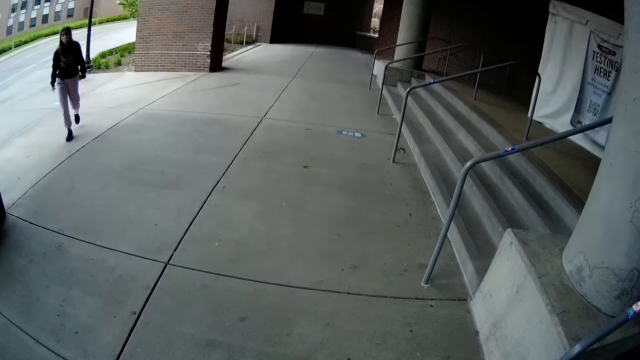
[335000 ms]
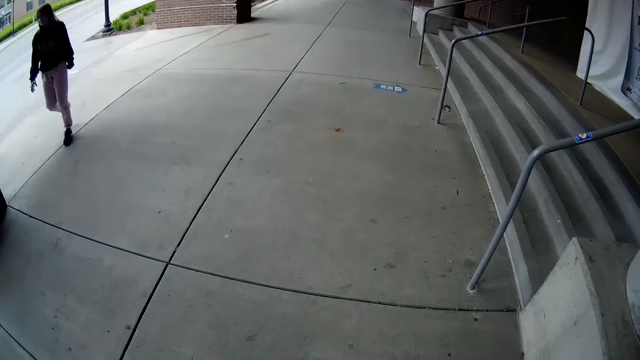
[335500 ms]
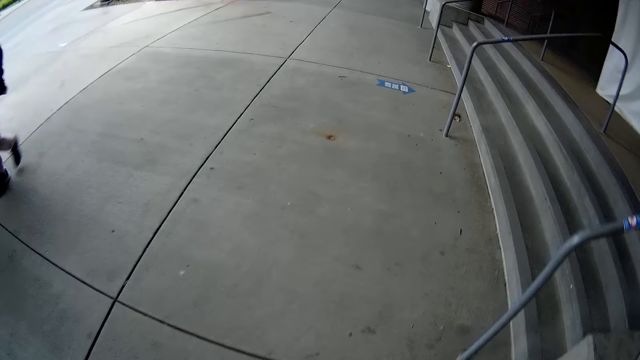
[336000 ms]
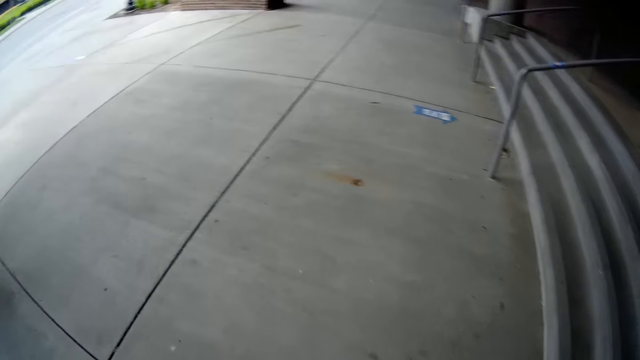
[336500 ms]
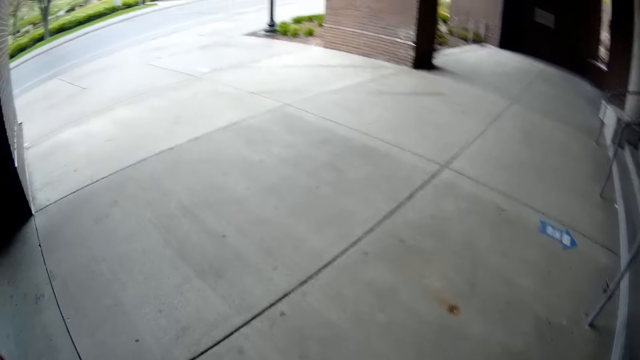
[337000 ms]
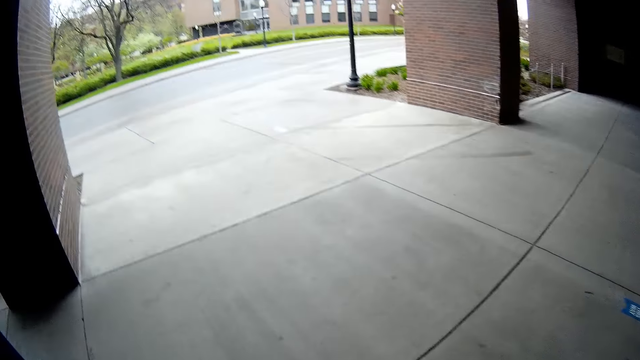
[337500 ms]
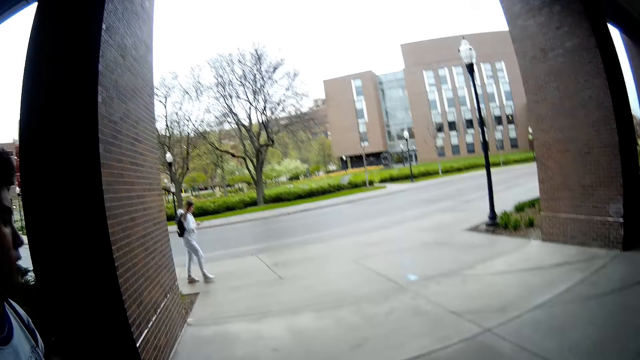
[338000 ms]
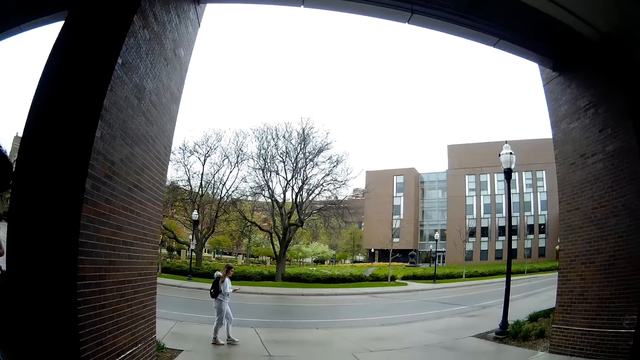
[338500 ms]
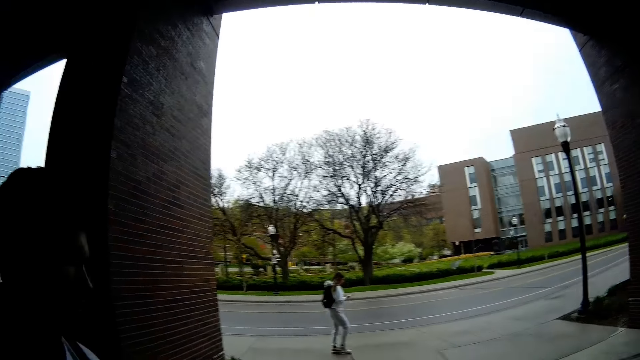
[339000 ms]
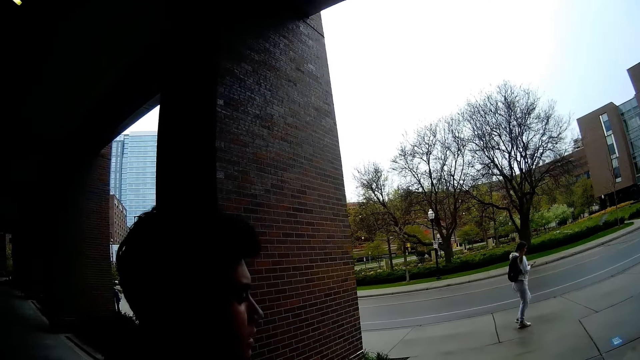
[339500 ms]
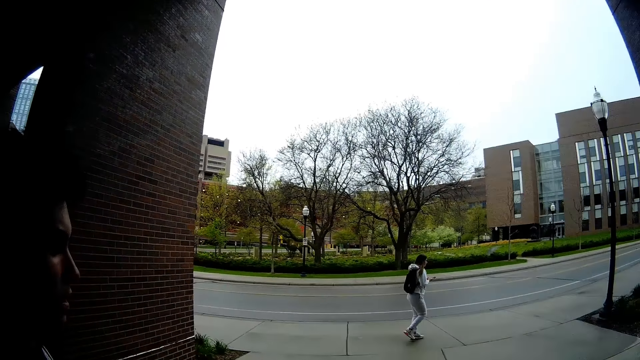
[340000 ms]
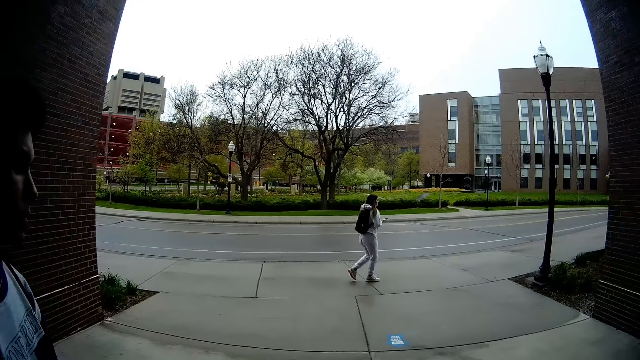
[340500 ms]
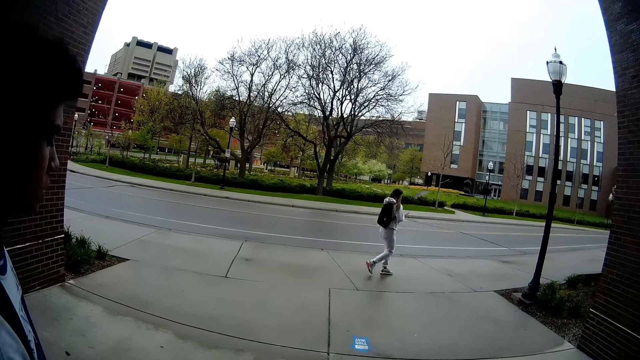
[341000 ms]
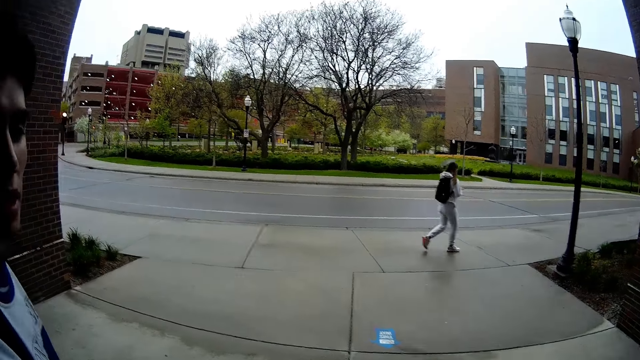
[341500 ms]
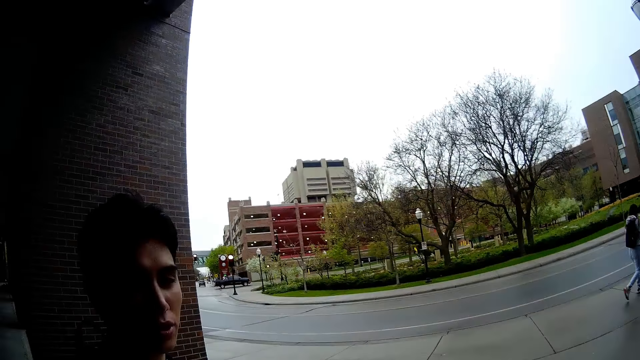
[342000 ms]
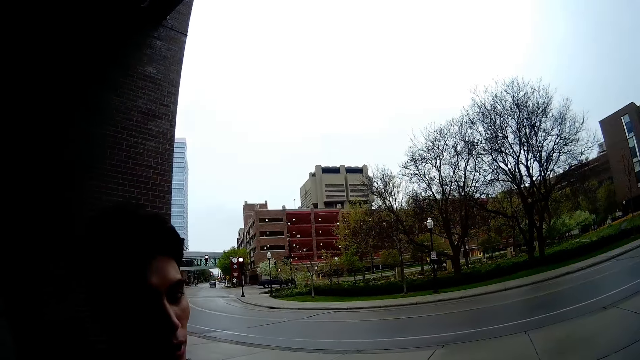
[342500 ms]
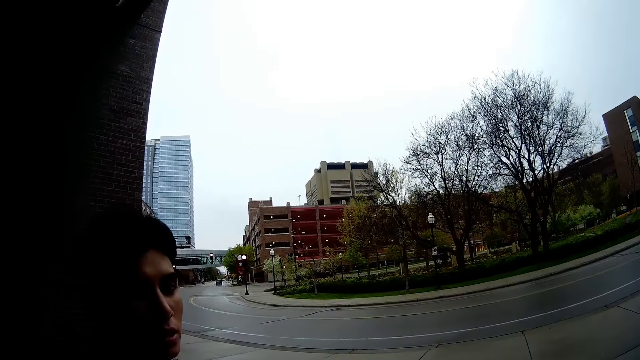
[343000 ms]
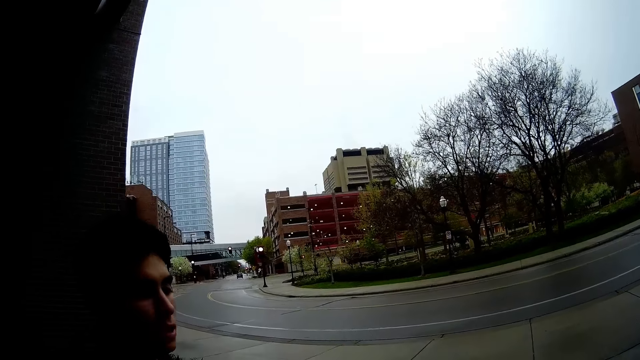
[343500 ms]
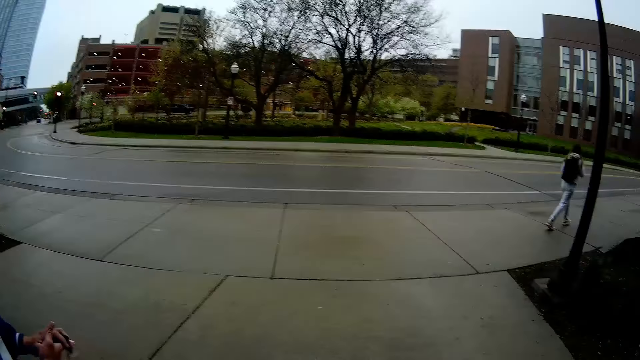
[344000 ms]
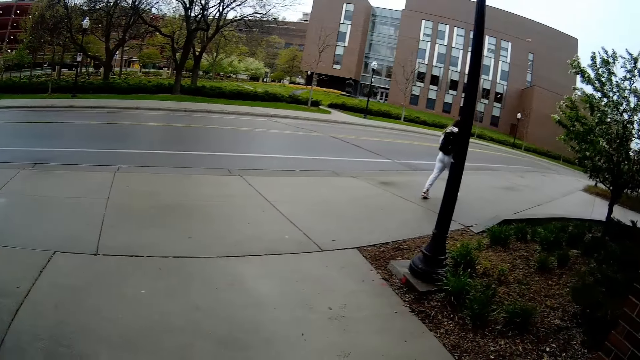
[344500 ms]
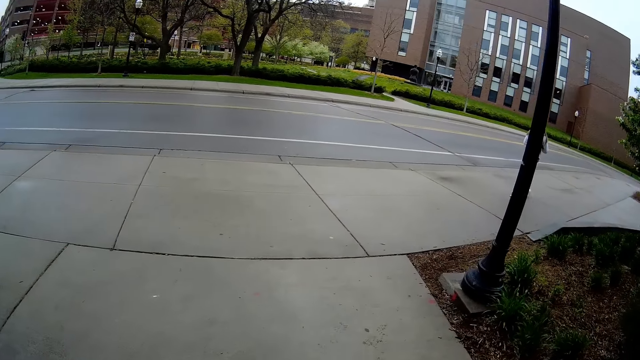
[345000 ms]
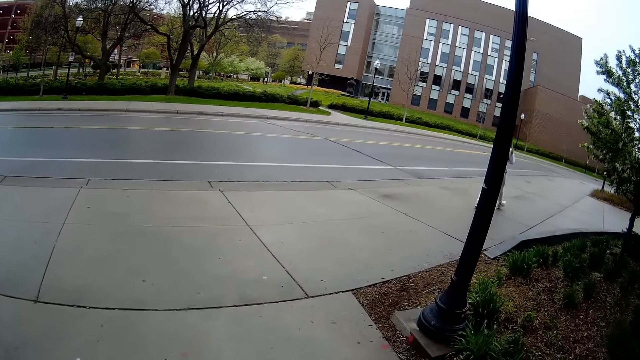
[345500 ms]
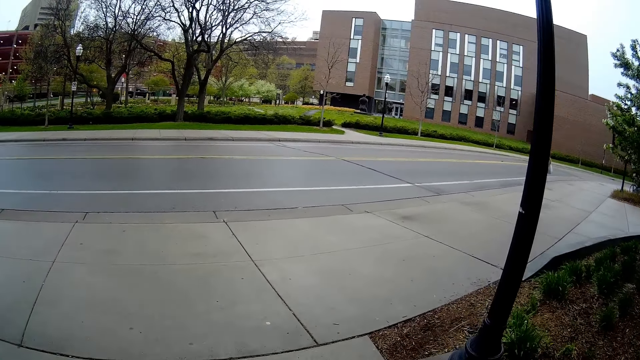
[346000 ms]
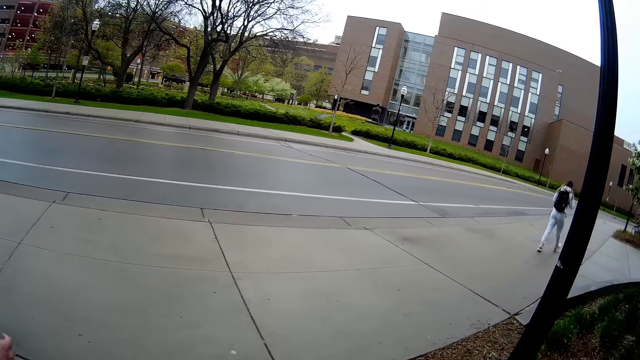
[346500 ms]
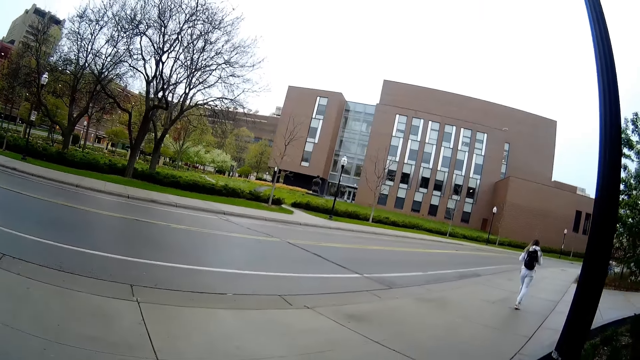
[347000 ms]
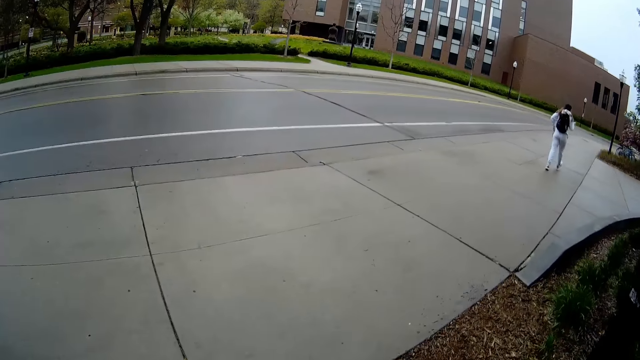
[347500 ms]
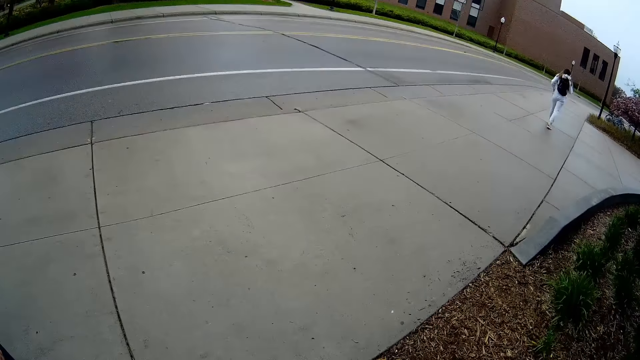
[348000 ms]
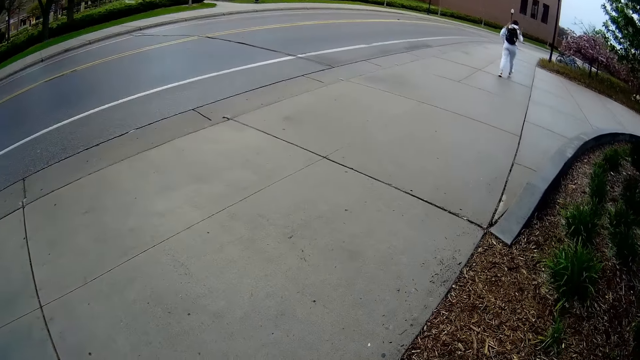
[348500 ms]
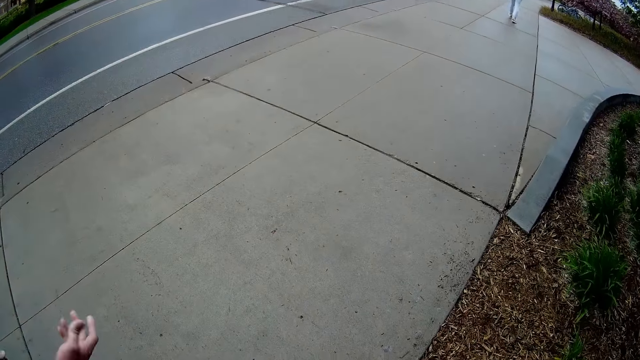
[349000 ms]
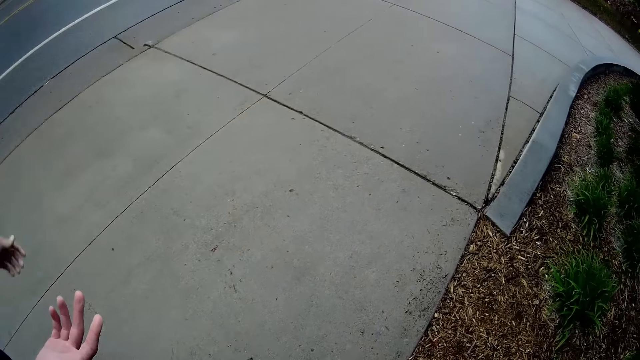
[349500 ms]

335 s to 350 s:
The camera wearer converses with a man. They move around the building. They converse with the man. They walk on the road.

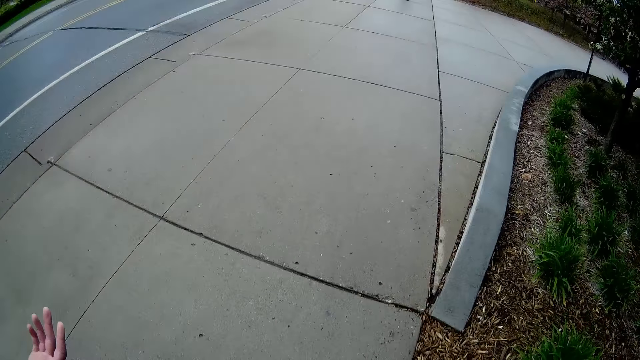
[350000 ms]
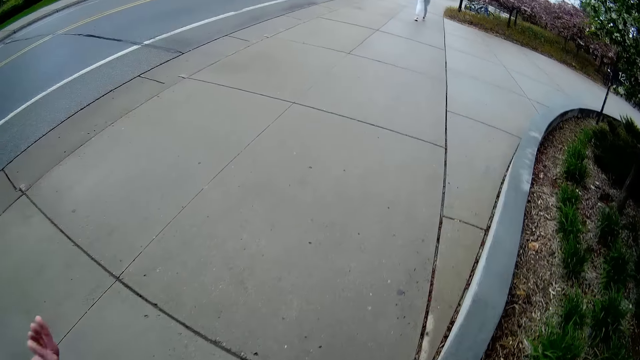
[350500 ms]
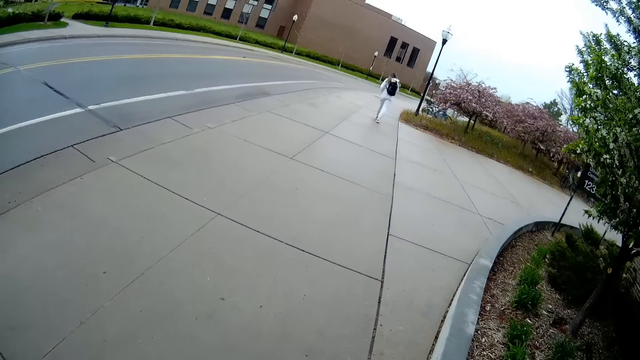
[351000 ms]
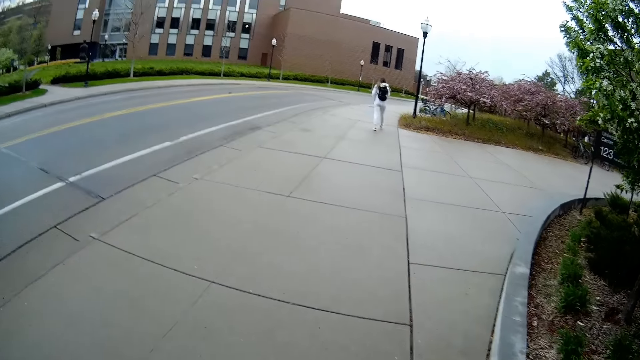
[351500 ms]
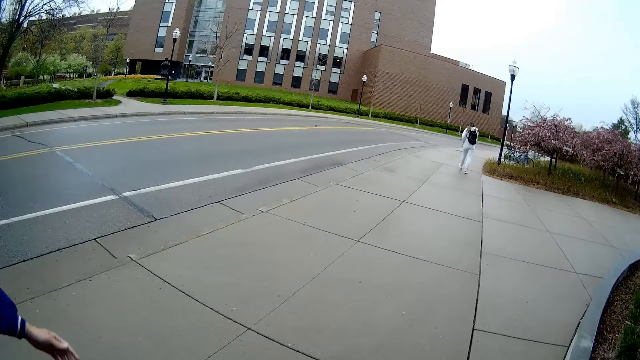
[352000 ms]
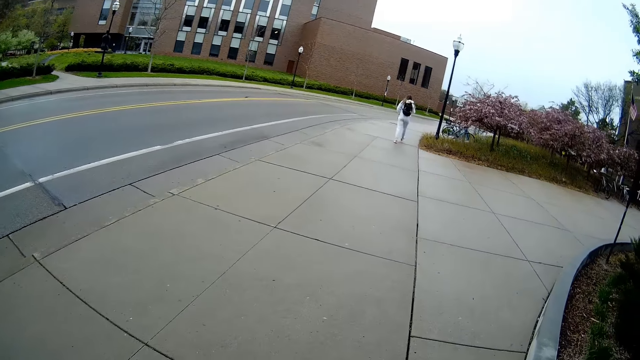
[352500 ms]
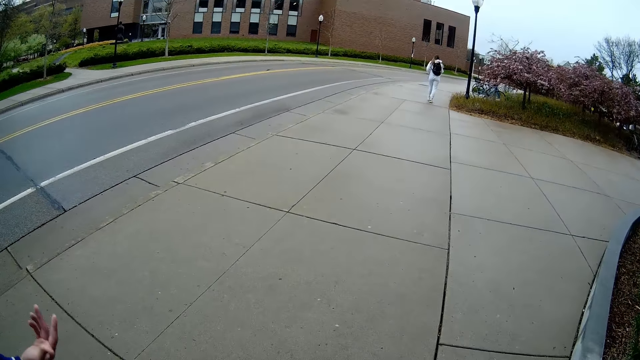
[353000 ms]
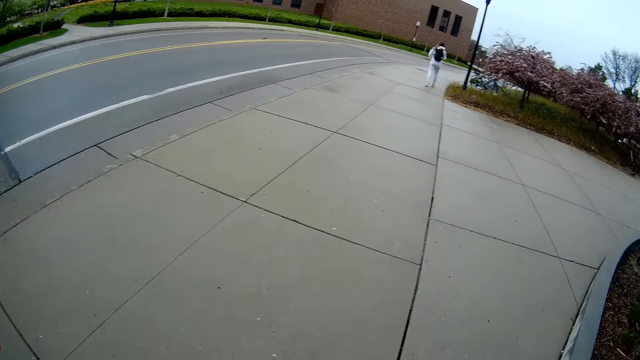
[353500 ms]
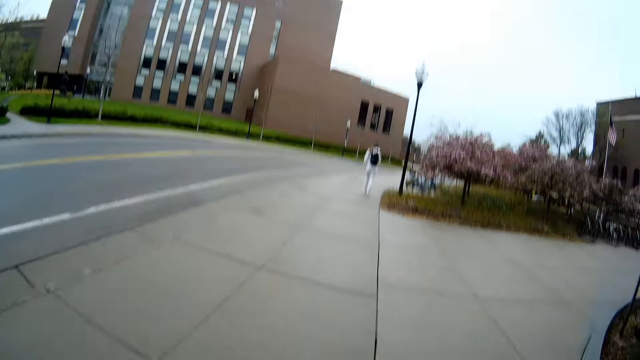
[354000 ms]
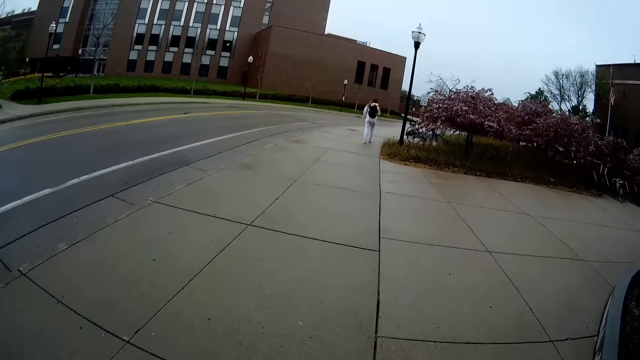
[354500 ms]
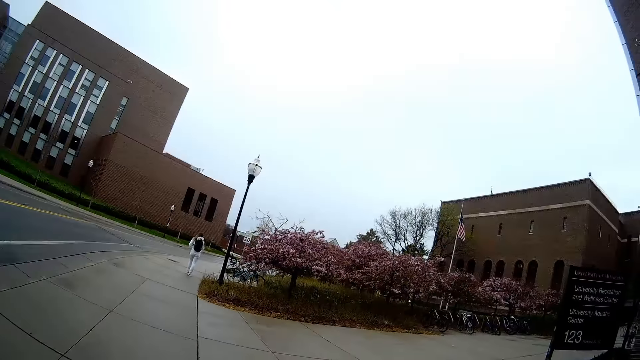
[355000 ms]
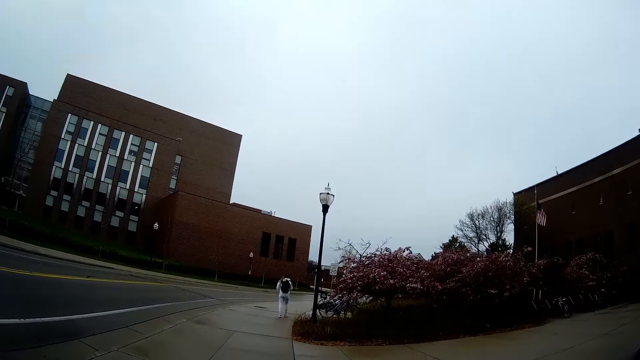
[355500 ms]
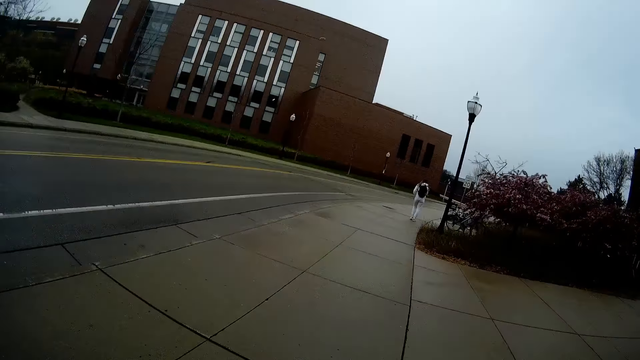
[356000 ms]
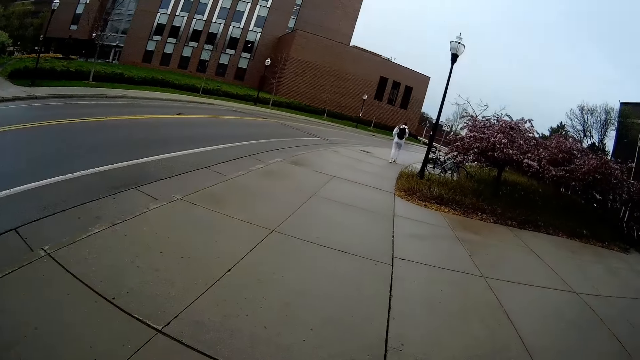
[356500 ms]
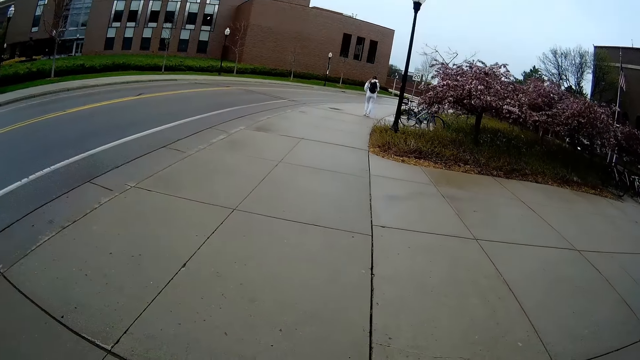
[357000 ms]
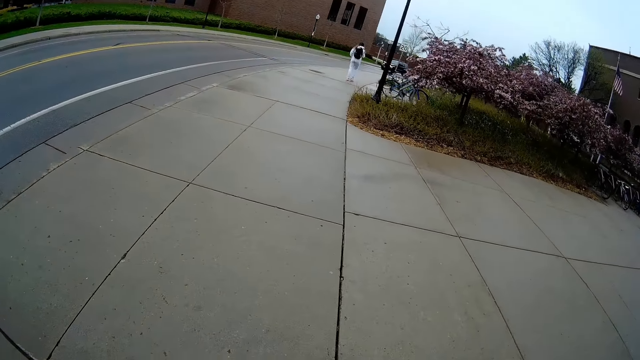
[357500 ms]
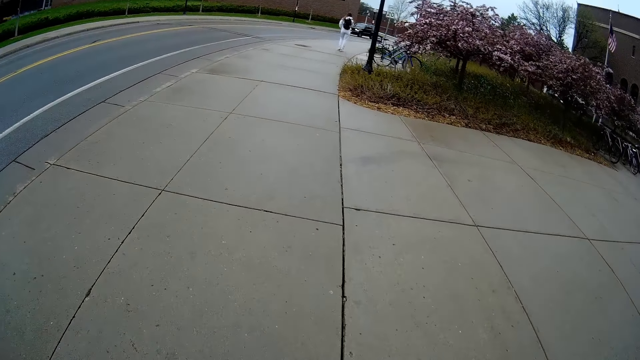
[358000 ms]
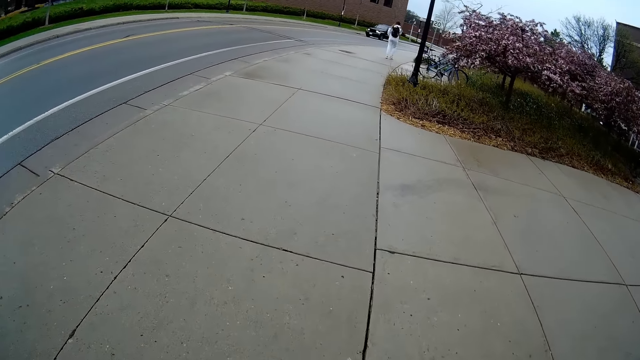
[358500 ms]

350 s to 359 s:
The camera wearer converses with a man. They walk on the road. They converse with the man.
